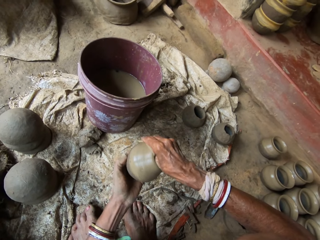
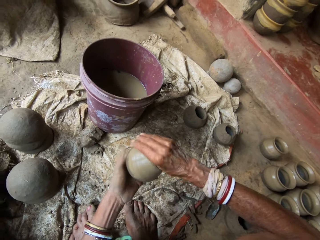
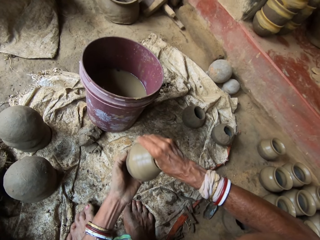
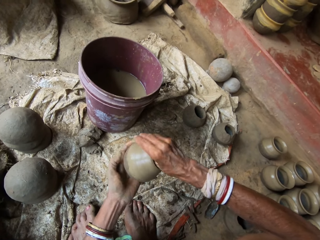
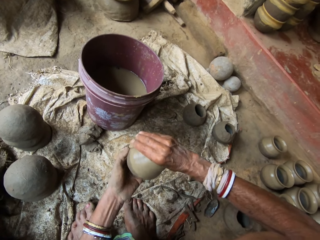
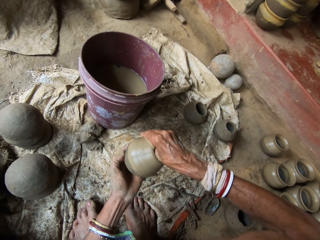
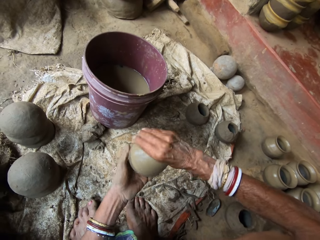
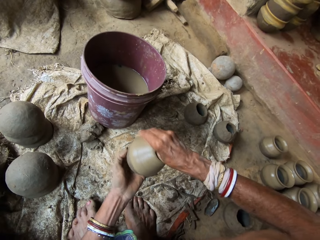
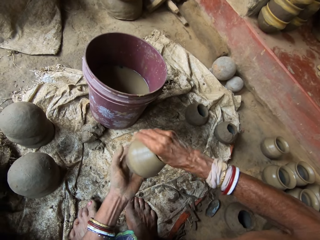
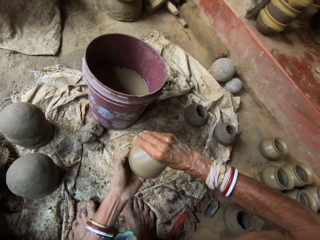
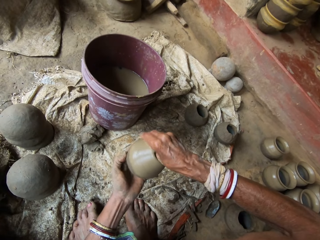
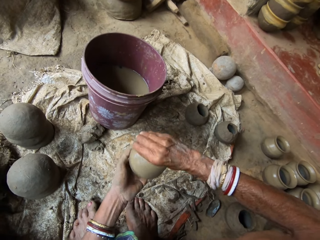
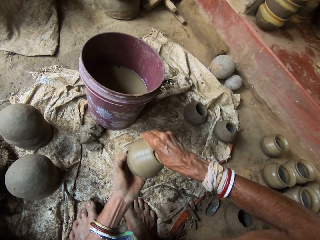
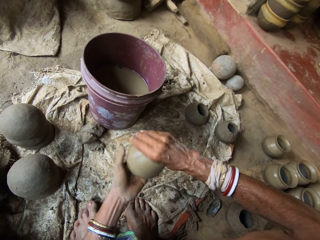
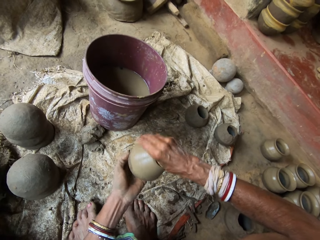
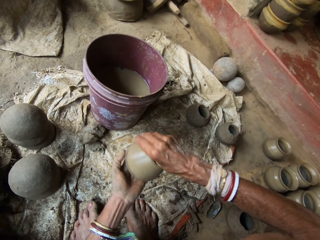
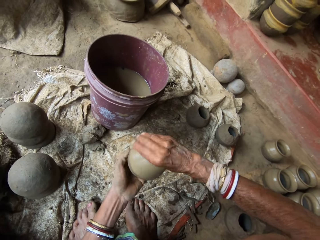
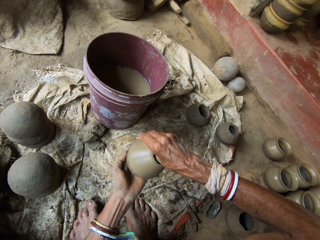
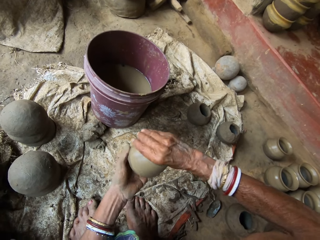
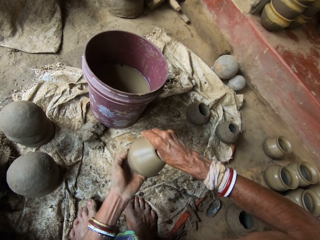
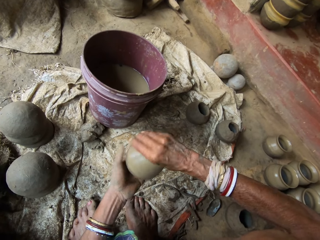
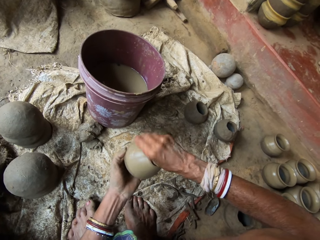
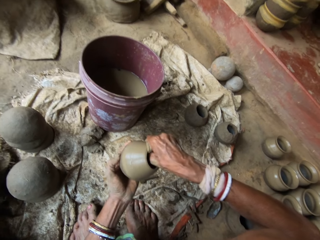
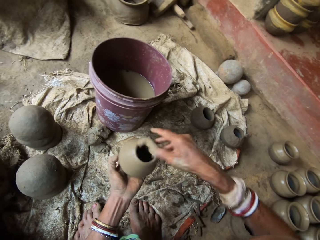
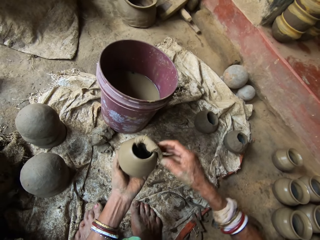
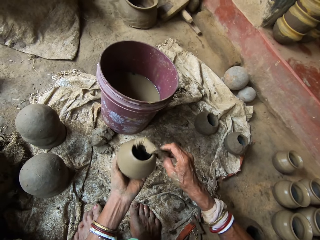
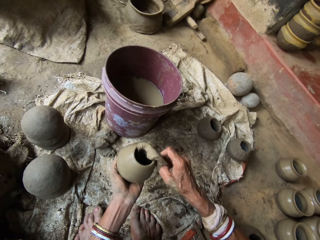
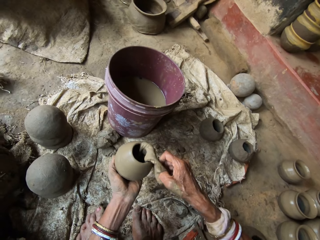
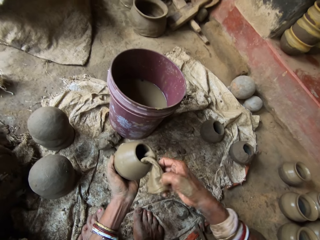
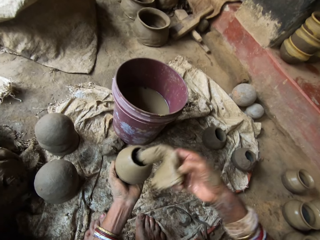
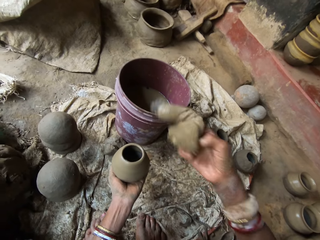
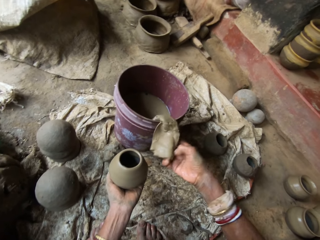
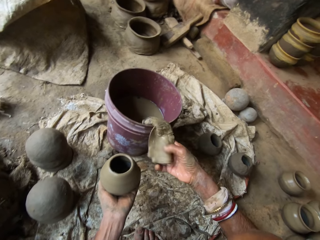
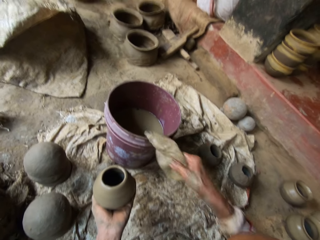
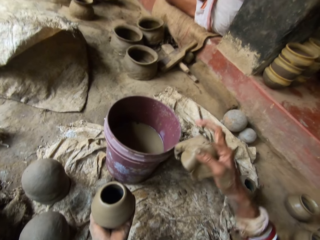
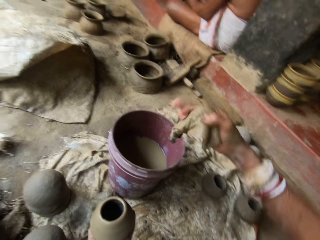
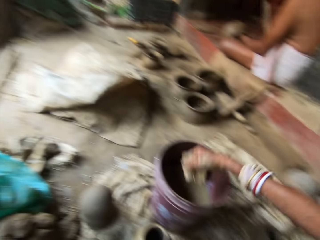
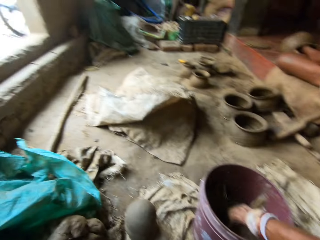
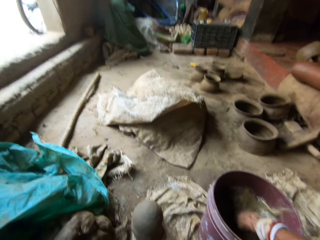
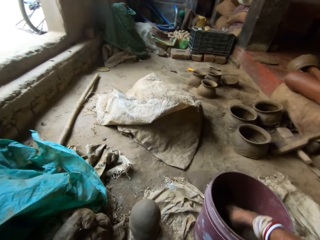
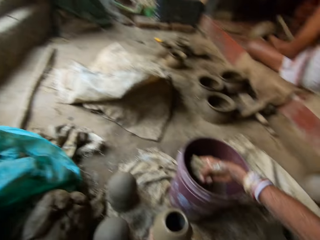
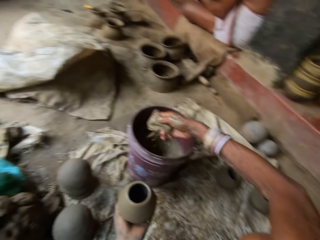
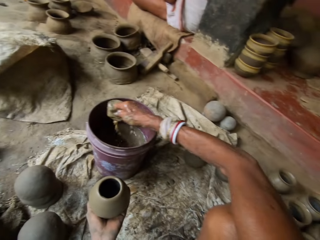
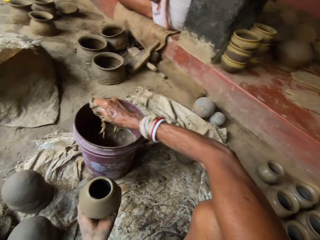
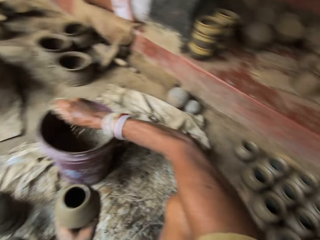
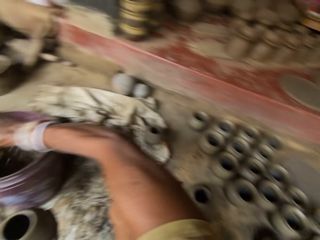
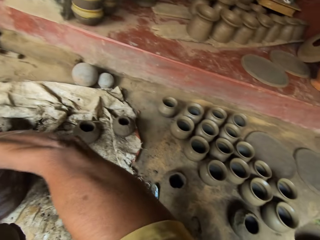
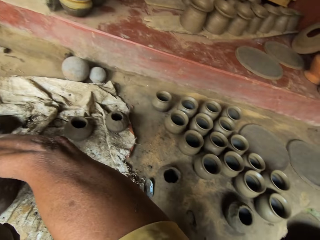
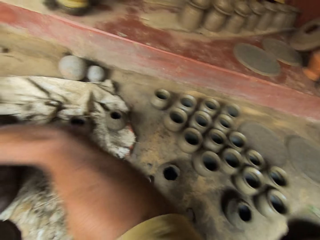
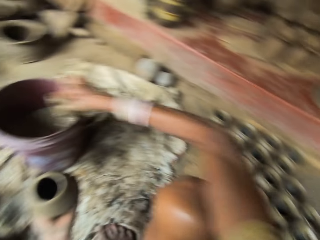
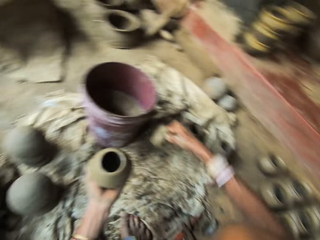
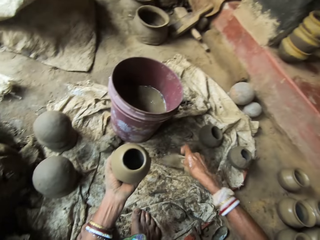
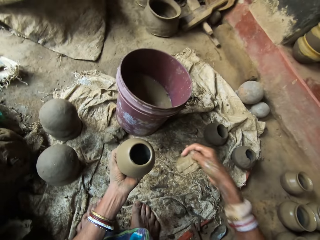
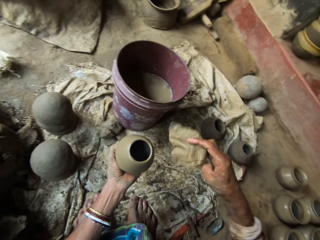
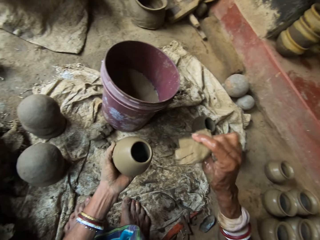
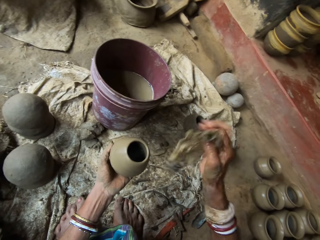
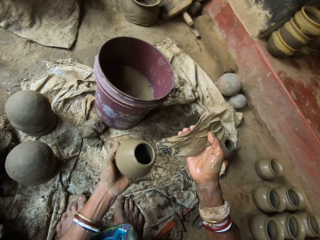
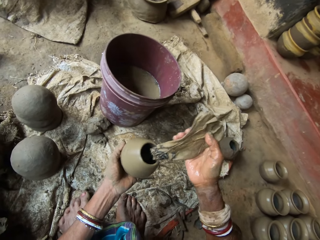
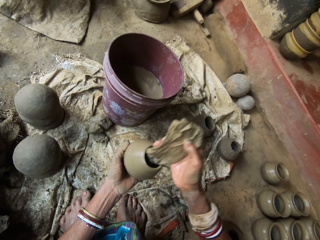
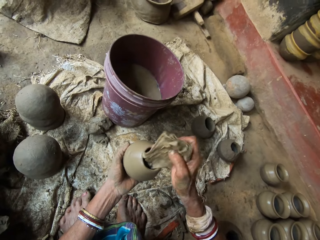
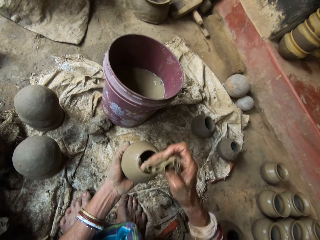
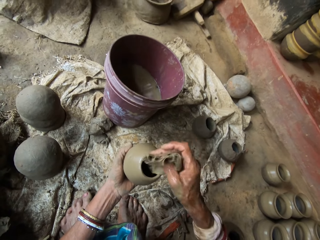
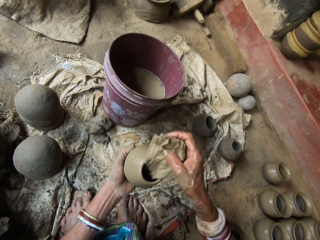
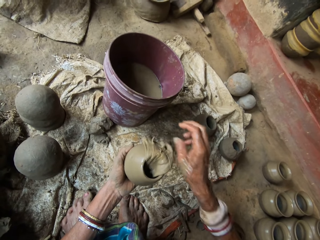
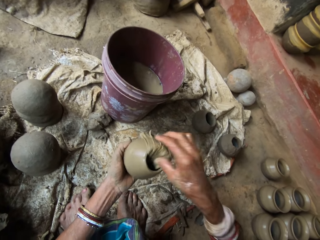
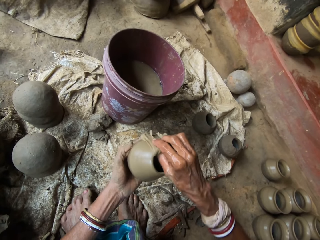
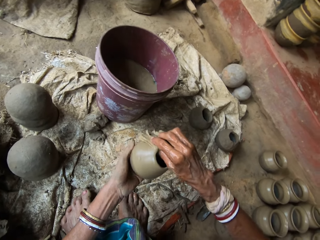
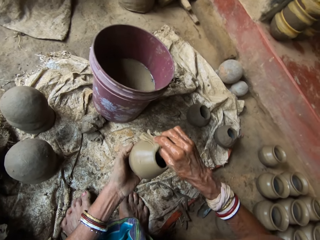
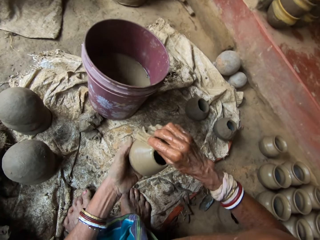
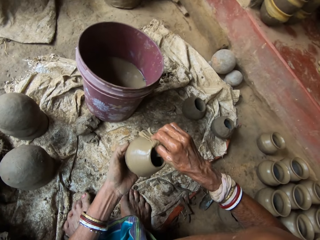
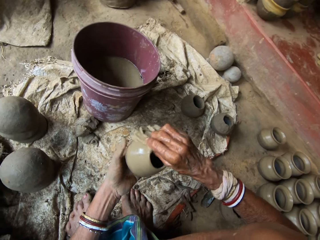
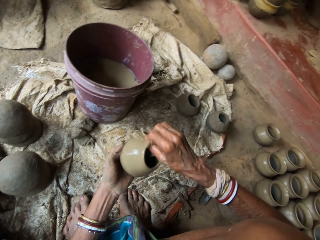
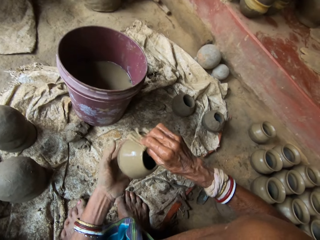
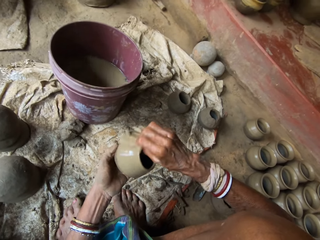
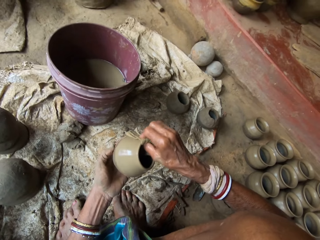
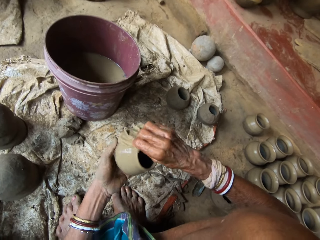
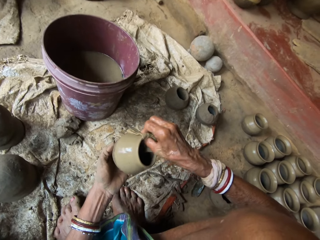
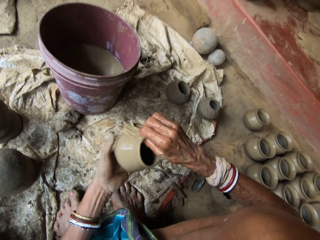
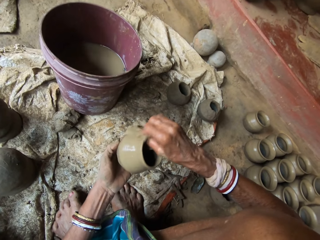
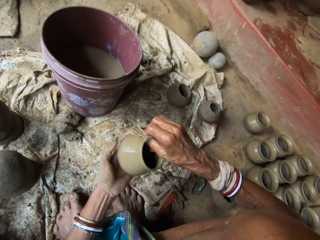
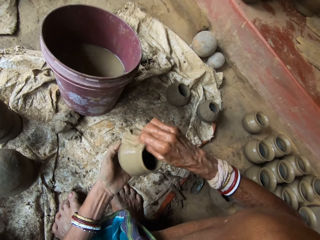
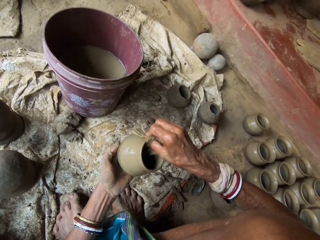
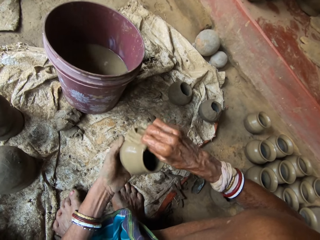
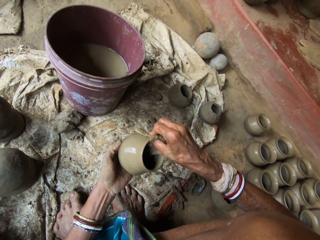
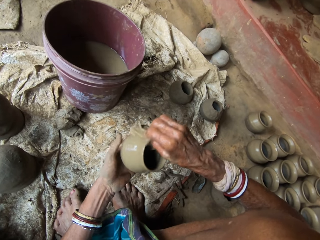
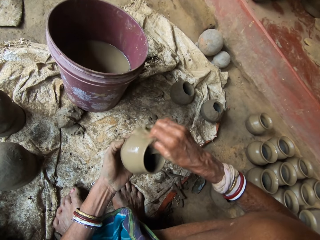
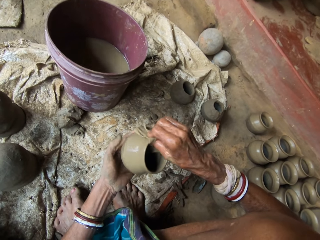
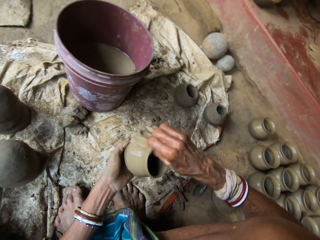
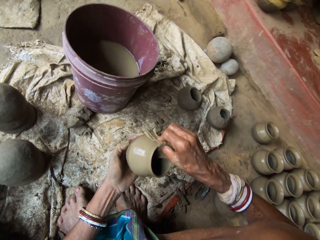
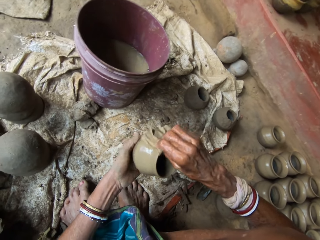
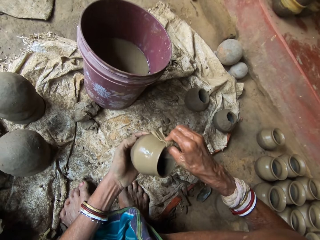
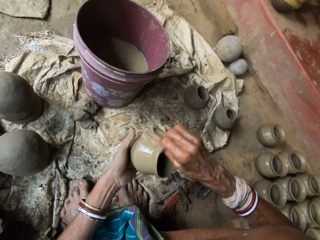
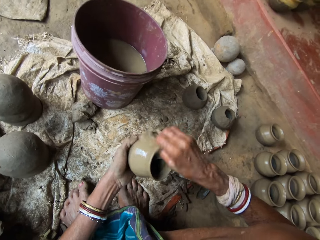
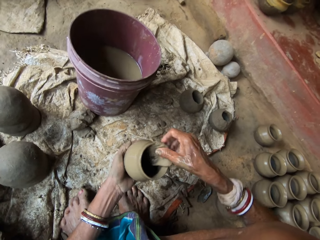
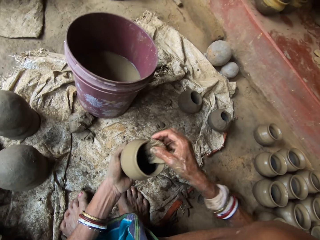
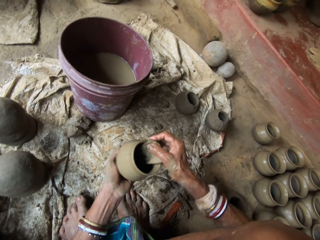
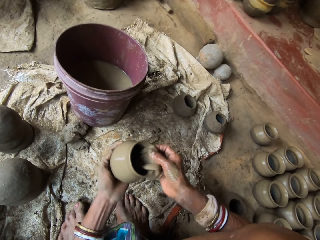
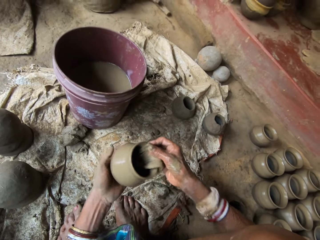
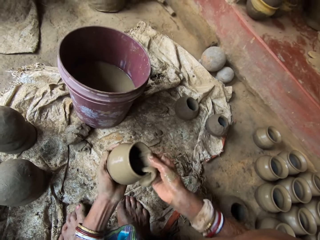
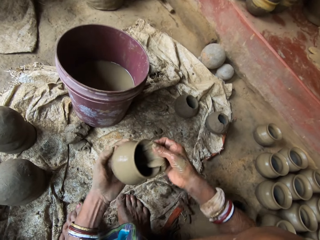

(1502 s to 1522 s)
The camera wearer interacts with a person. They dip the napkin or cloth in water in the paint bucket. They squeeze the cloth. They interact with the person. They look around. They adjust the cloth. They insert the cloth in a clay pot. They mold the clay pot with the cloth. They wipe the pot. They interact with the person.

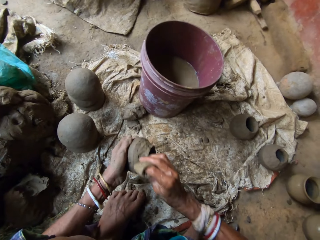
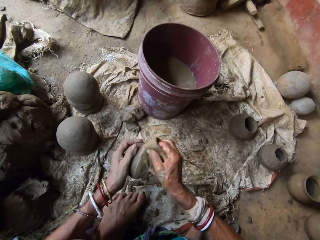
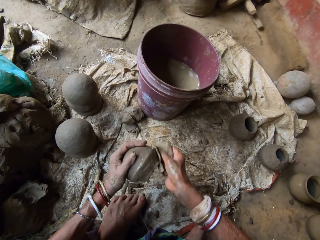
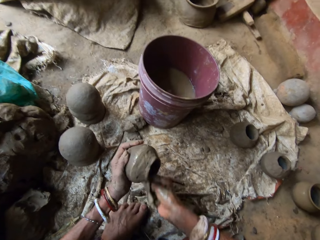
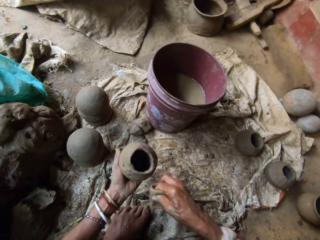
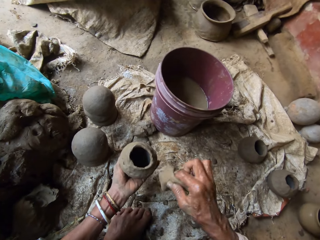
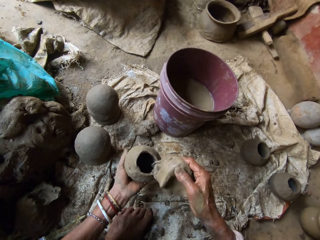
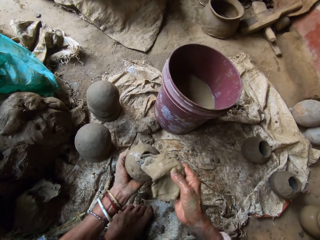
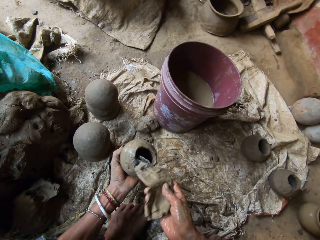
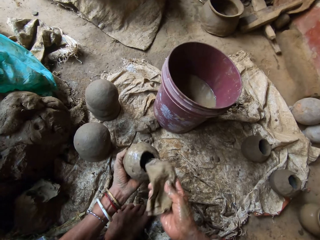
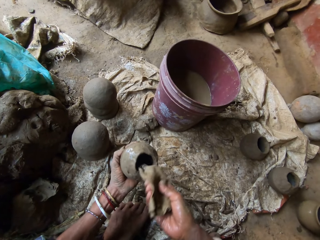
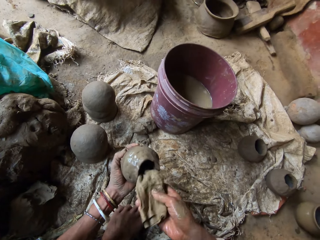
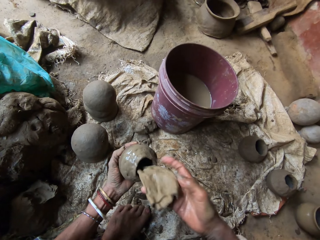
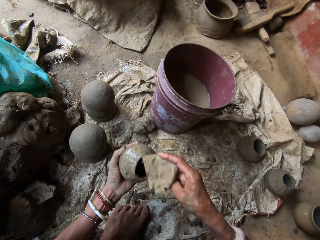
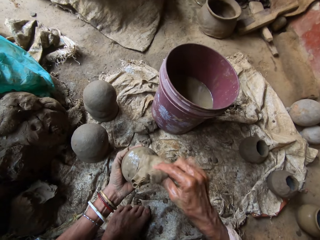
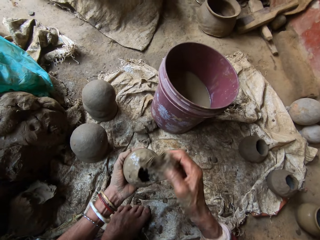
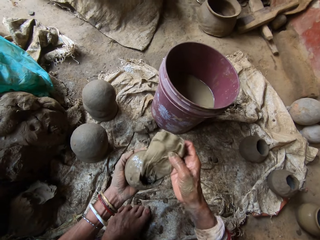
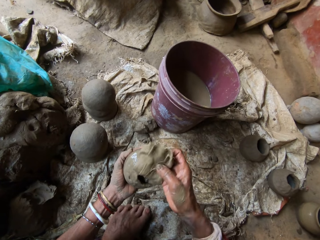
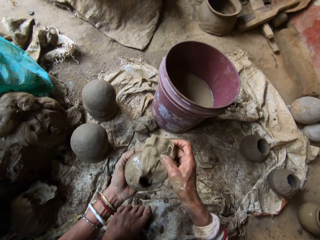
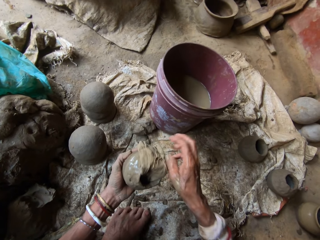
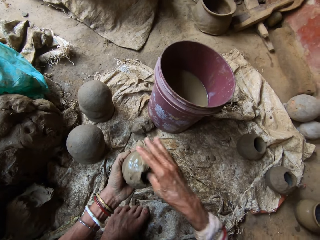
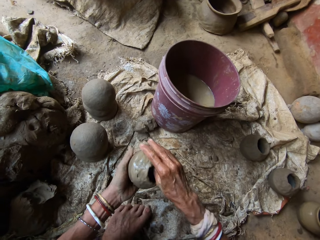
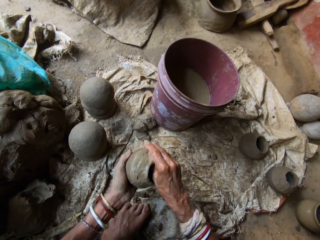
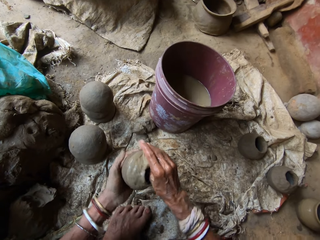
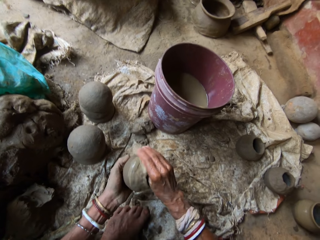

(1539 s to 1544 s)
The camera wearer wipes the pot. They insert the cloth in the clay pot. They mold the clay pot with the cloth.
